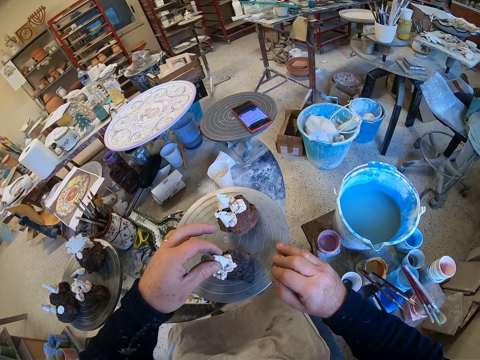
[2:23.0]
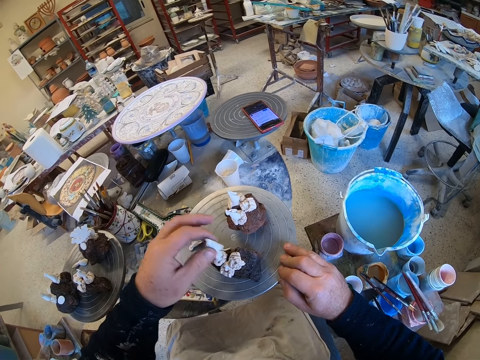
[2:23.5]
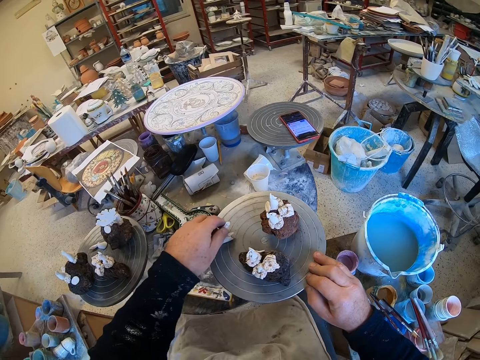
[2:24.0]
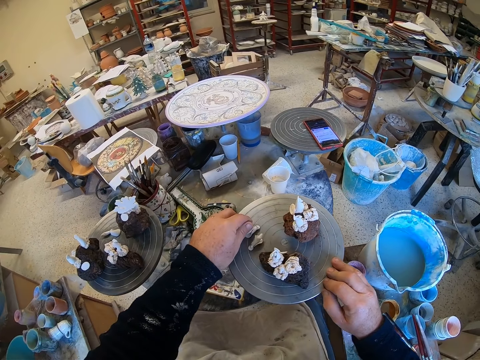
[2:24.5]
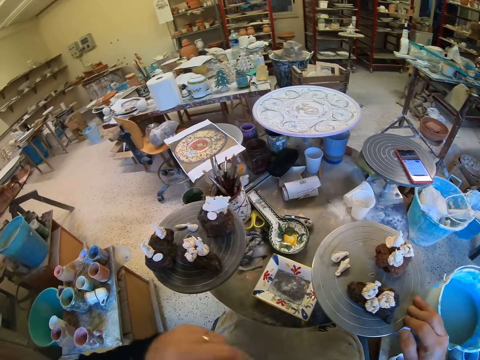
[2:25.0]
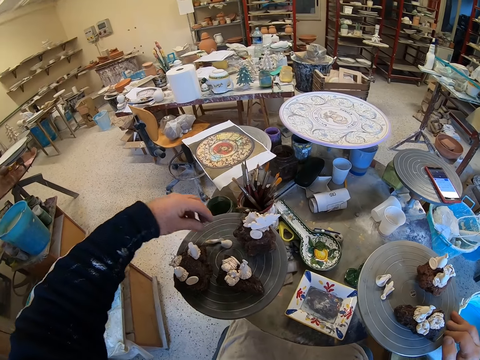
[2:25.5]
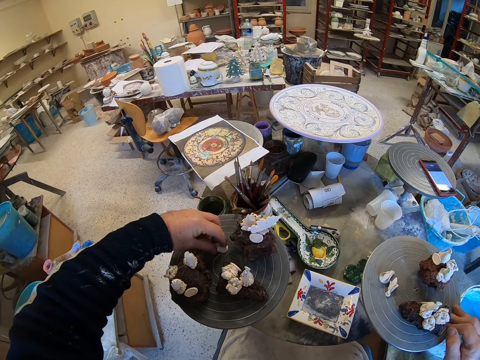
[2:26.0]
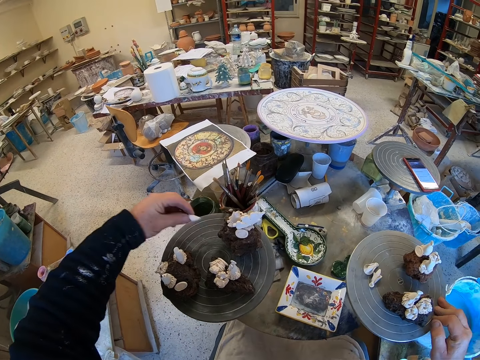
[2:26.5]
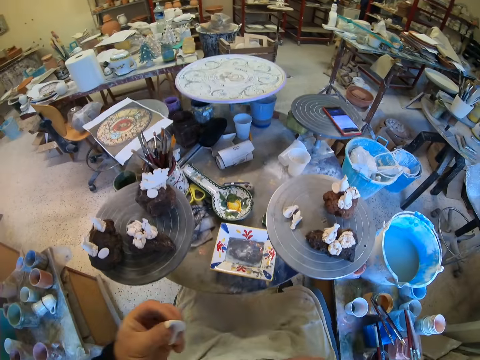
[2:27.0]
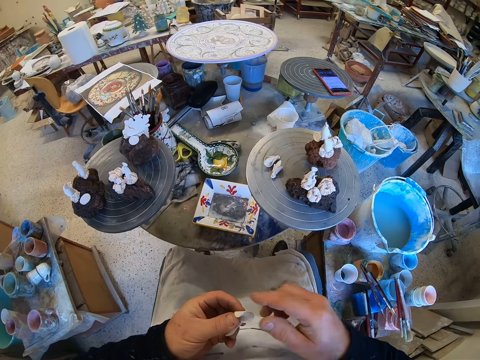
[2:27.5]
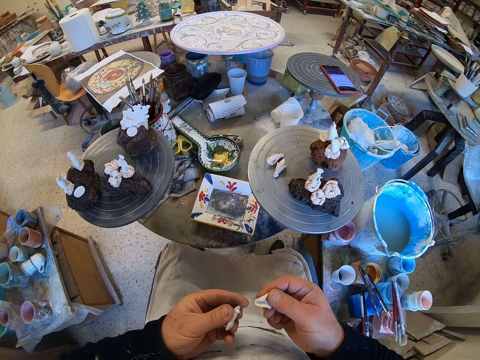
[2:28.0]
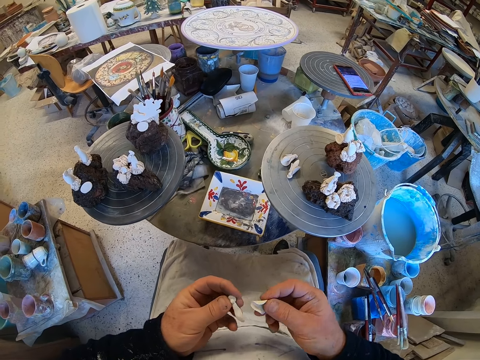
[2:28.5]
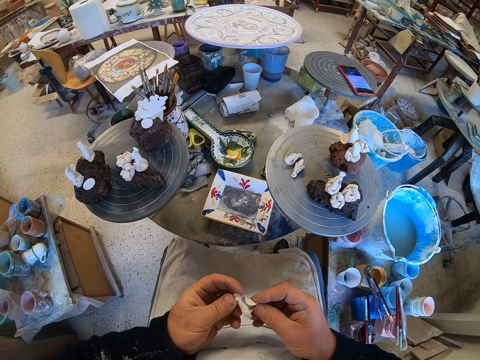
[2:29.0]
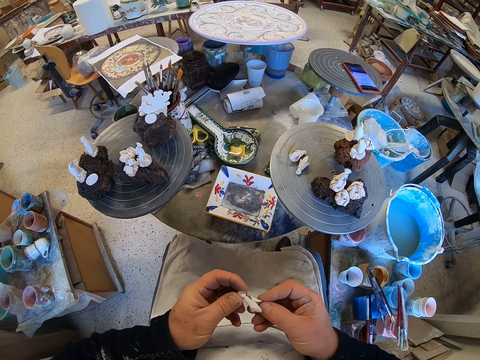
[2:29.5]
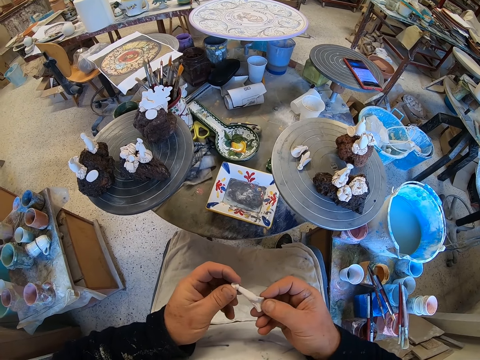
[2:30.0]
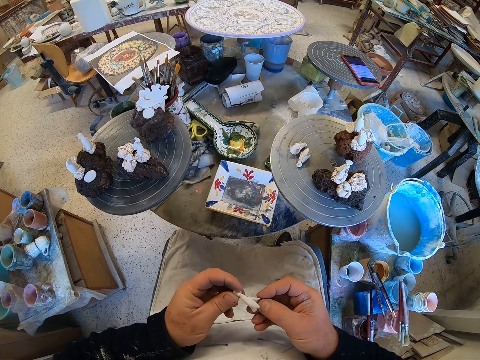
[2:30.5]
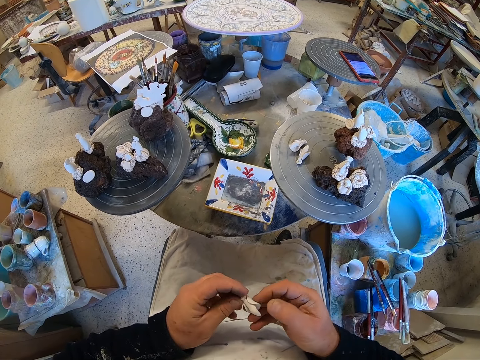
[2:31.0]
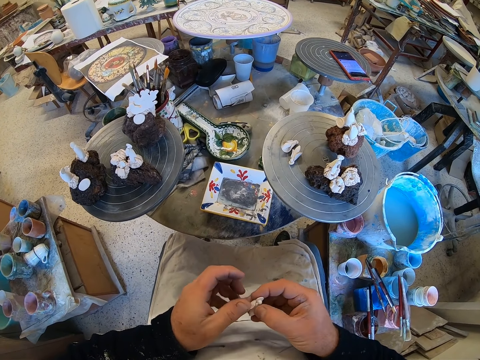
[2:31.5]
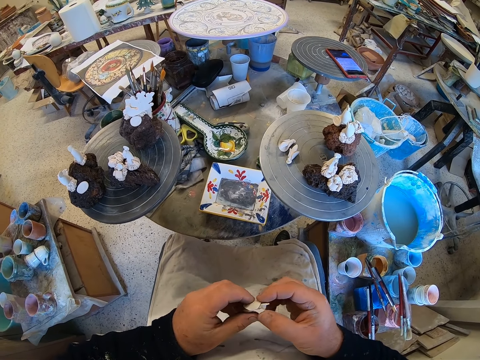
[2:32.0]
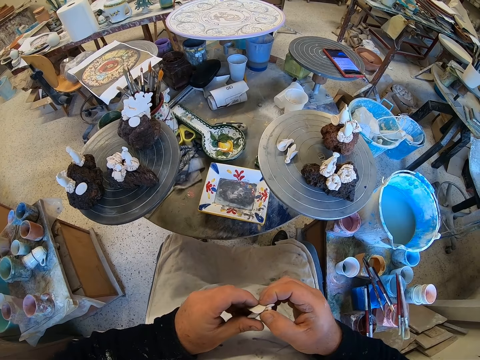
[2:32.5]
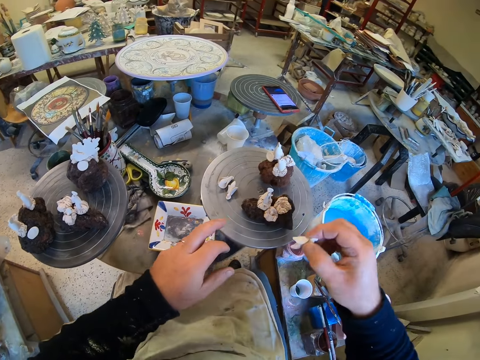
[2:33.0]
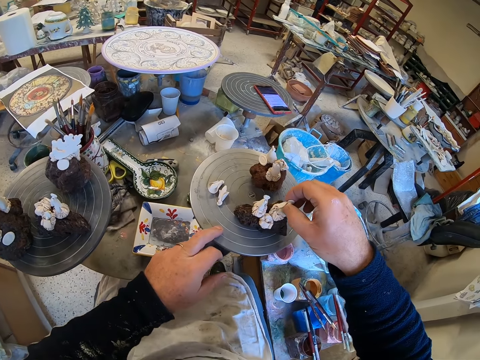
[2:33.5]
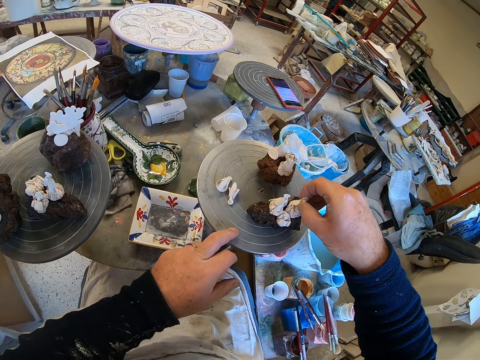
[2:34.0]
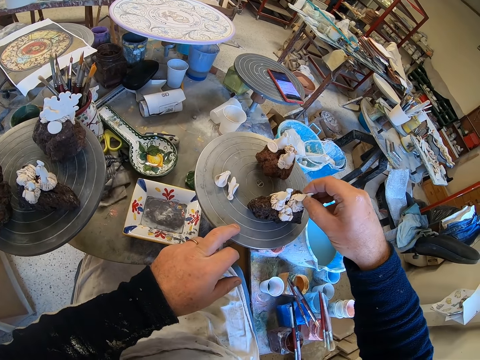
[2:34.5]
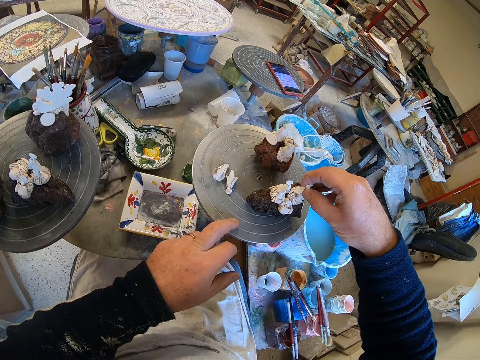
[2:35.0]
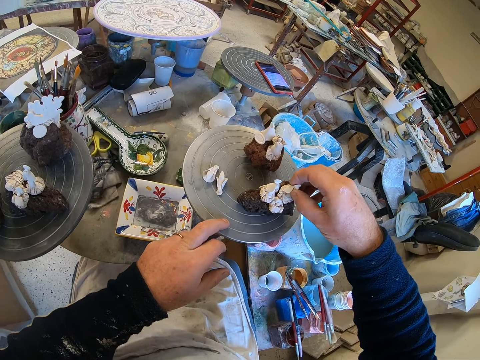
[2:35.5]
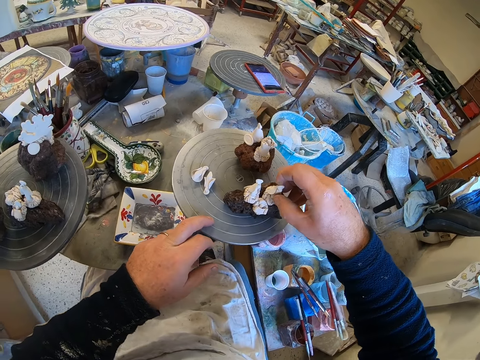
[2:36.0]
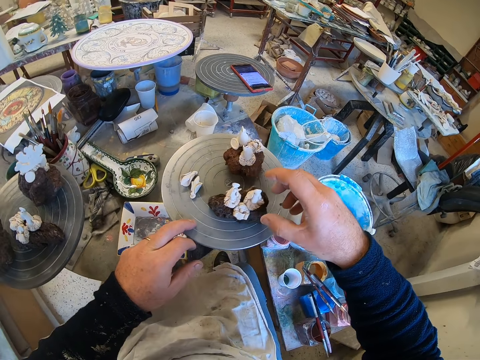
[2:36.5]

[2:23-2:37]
The camera wearer puts down a craft model on a stool. He picks up the craft model from the stool. He holds the craft model. He adjusts the craft model on his hands. He puts down the craft model on the stool.

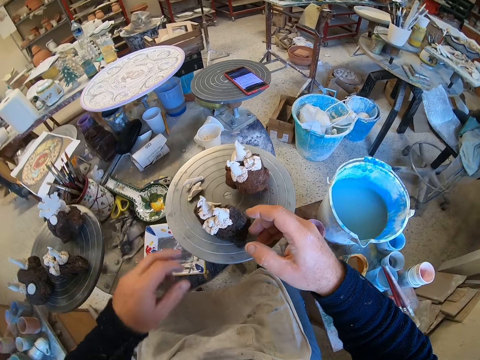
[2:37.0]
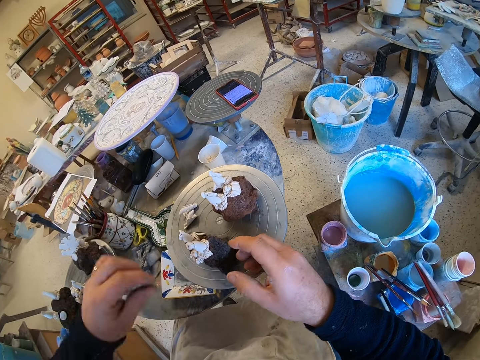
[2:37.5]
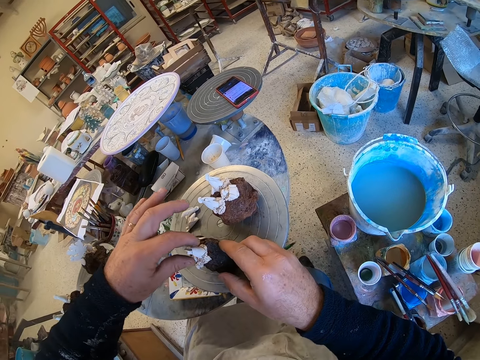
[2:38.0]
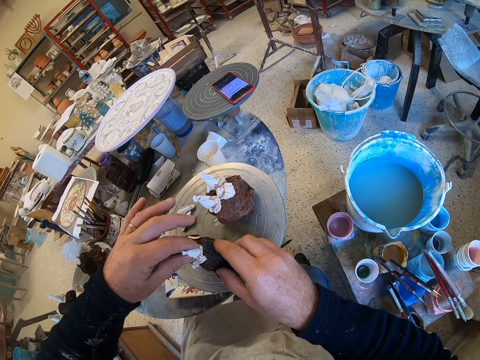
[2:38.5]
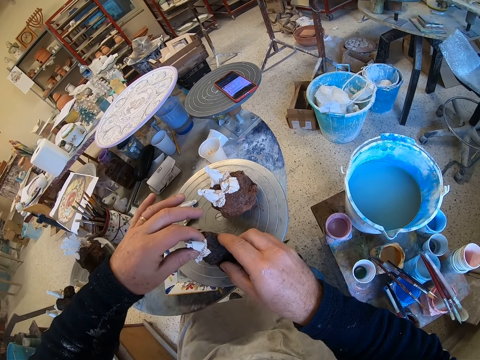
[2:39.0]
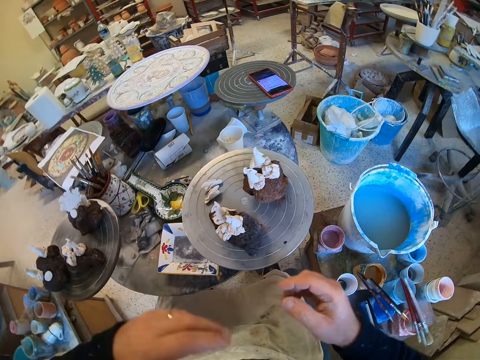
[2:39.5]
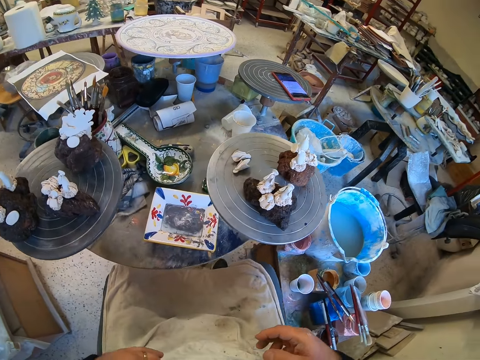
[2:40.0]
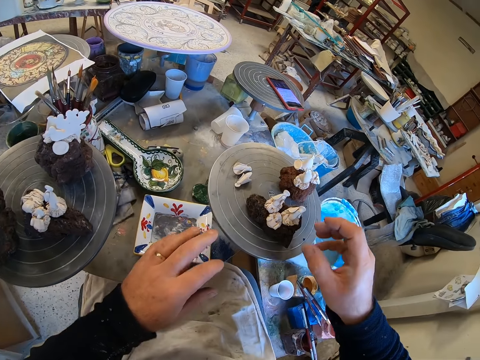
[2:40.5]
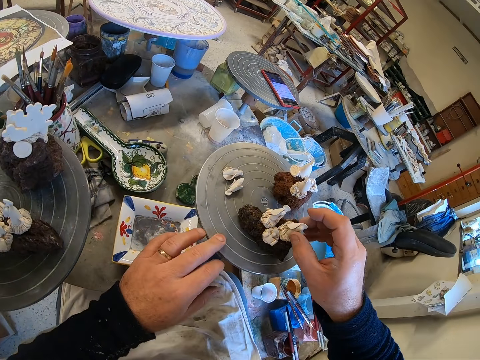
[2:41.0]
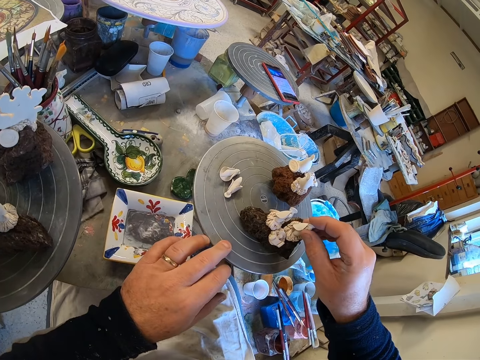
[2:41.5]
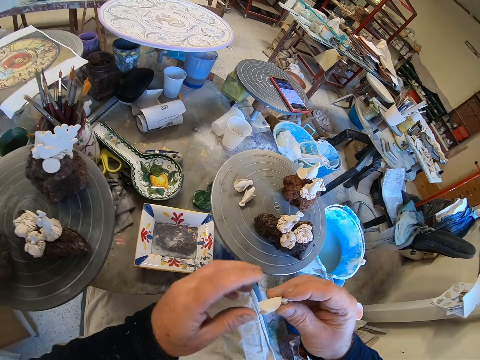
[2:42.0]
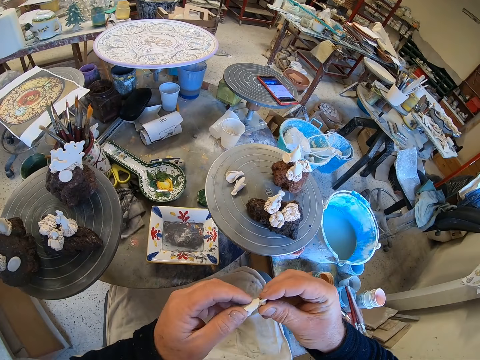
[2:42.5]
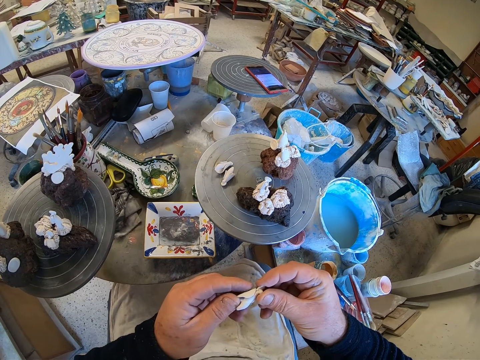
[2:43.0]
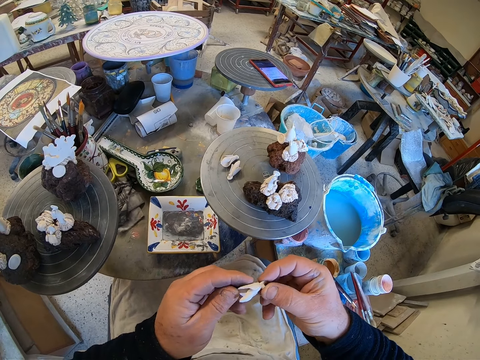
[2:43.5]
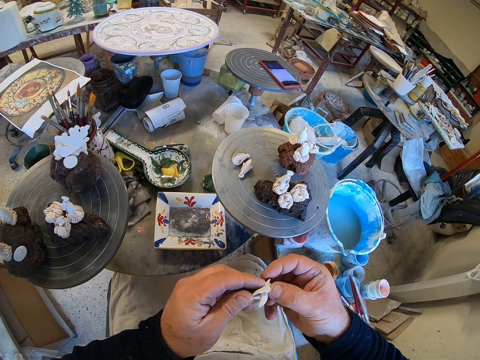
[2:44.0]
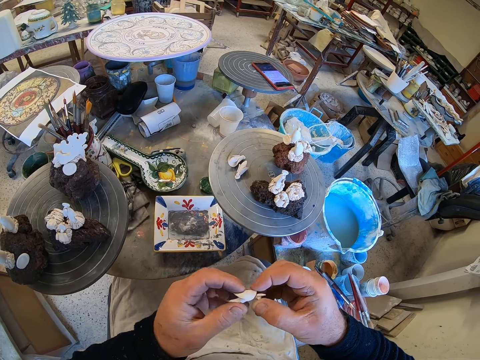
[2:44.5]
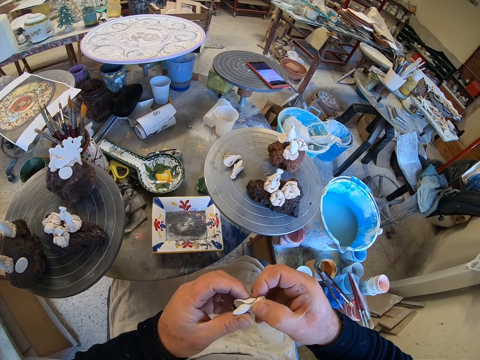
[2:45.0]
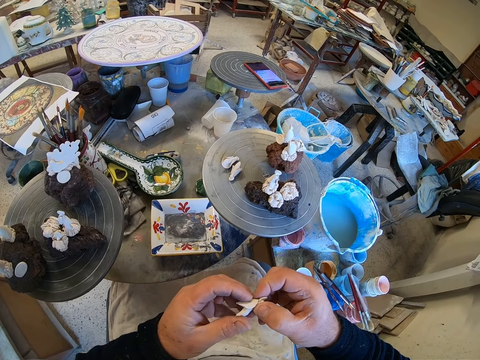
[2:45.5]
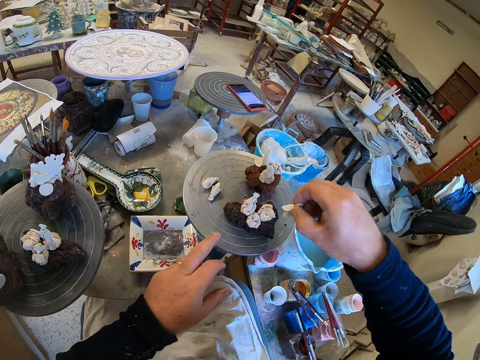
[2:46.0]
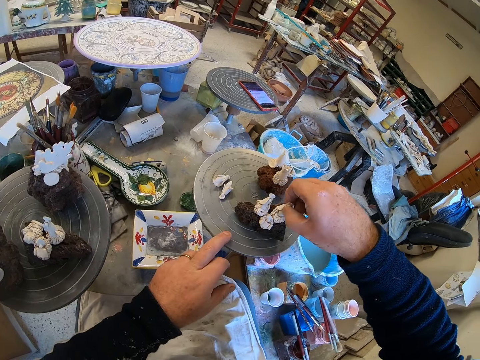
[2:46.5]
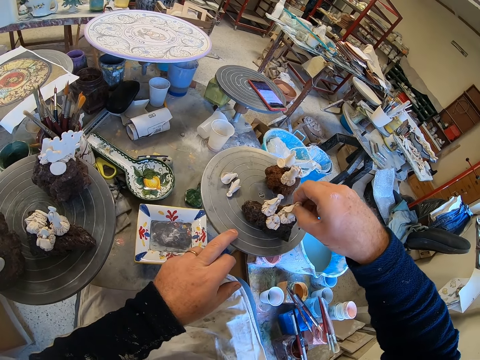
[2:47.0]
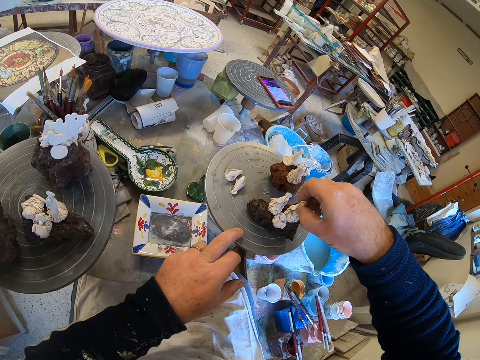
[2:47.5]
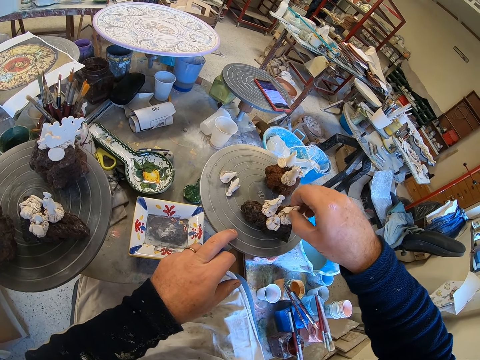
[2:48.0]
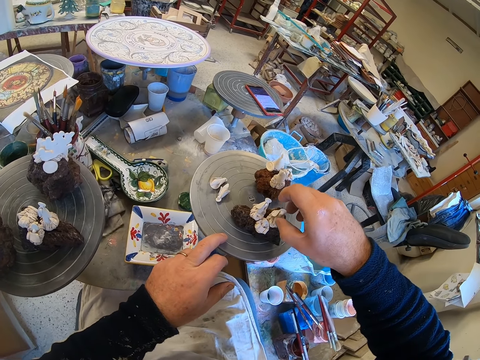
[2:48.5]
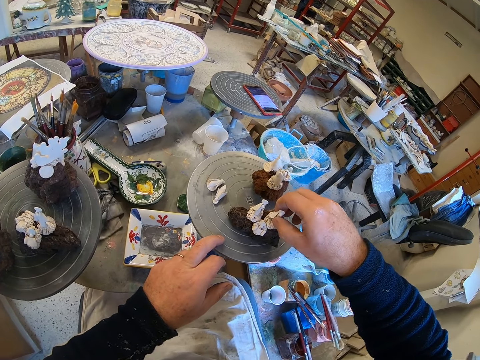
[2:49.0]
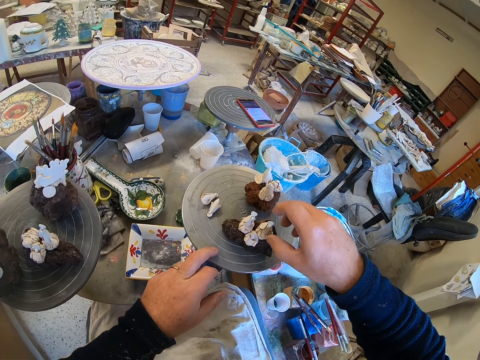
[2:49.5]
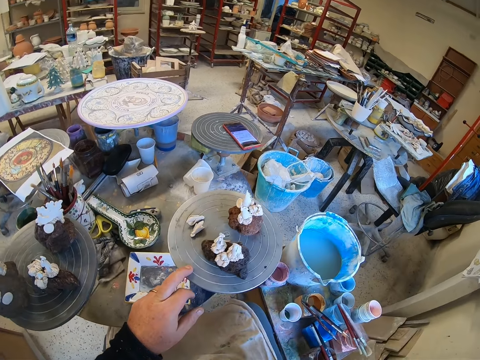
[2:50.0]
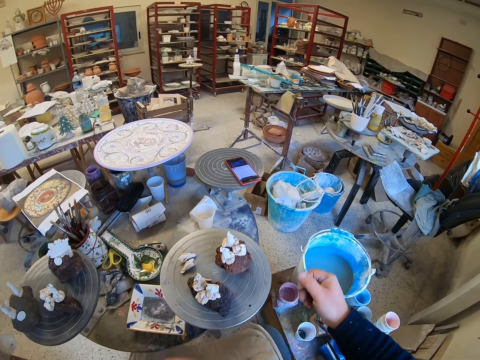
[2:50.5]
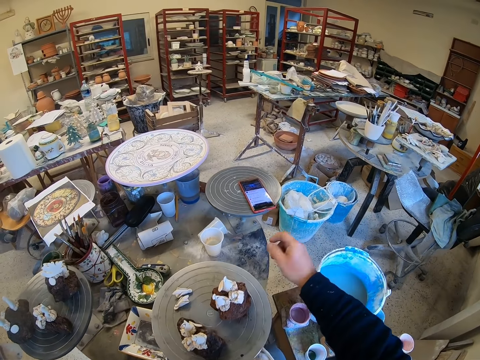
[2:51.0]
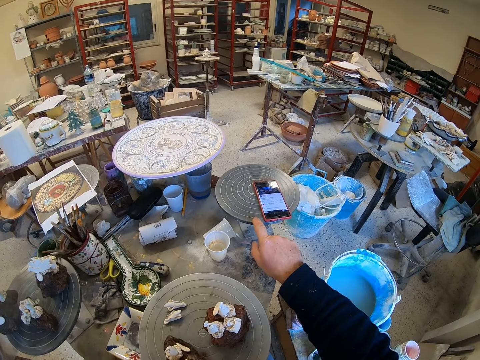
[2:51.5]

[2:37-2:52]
The camera wearer adjusts a craft model on a stool. He looks around a garage. He picks up the craft model from the stool. He adjusts the craft model on his hands. He puts down the craft model on the stool. He looks around the garage.
